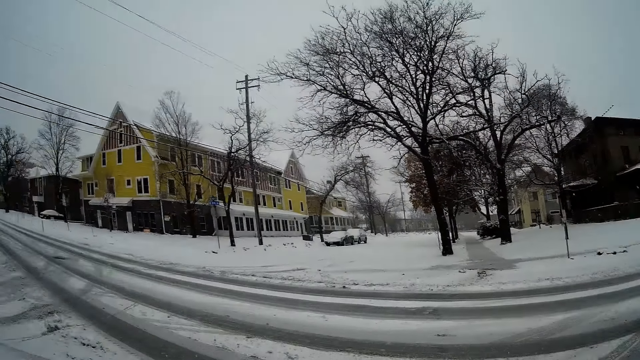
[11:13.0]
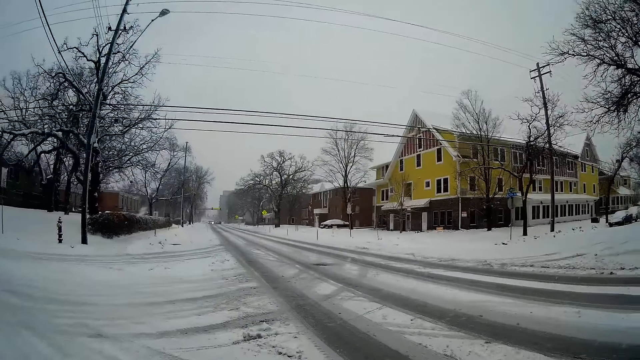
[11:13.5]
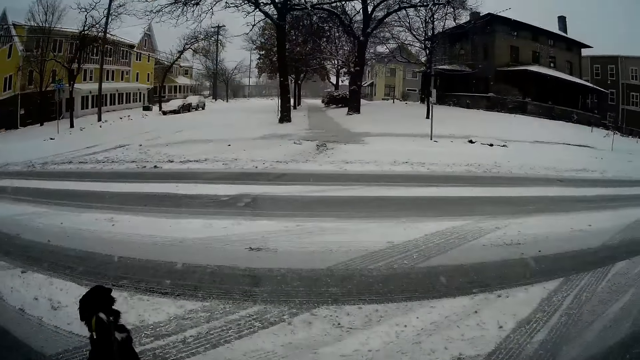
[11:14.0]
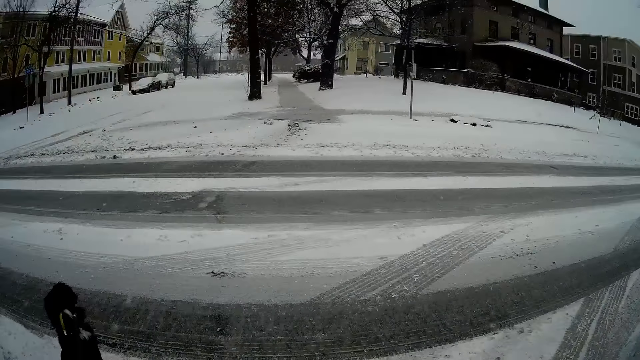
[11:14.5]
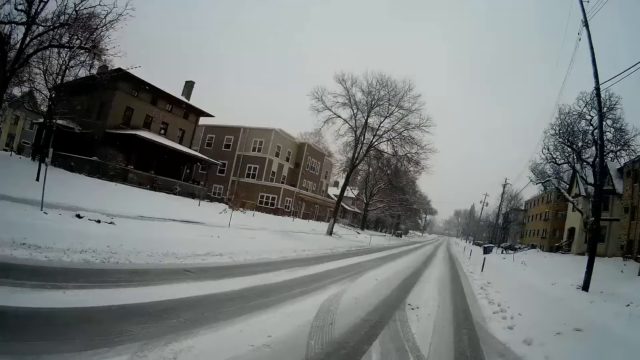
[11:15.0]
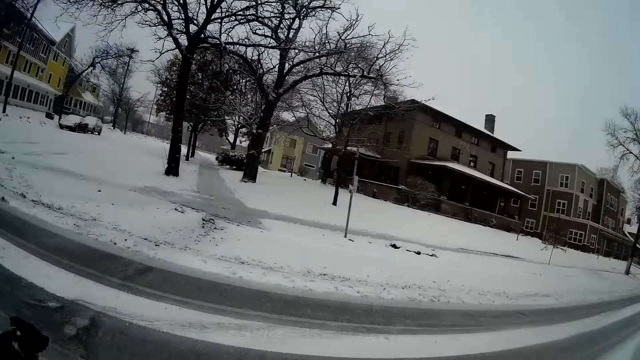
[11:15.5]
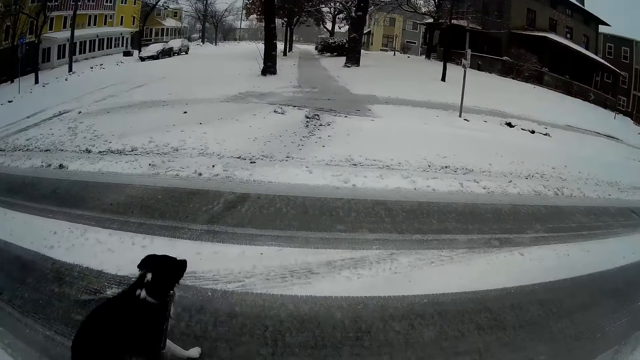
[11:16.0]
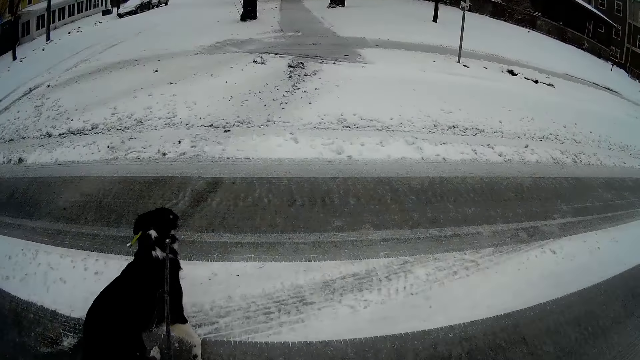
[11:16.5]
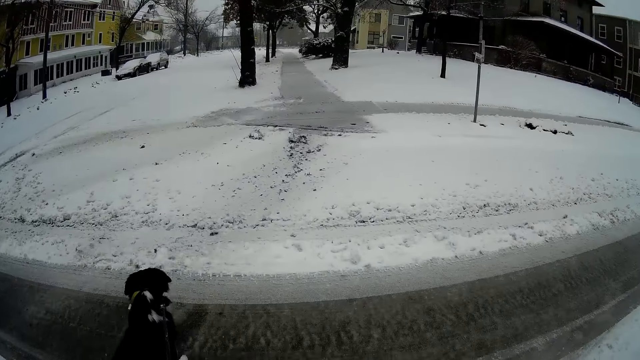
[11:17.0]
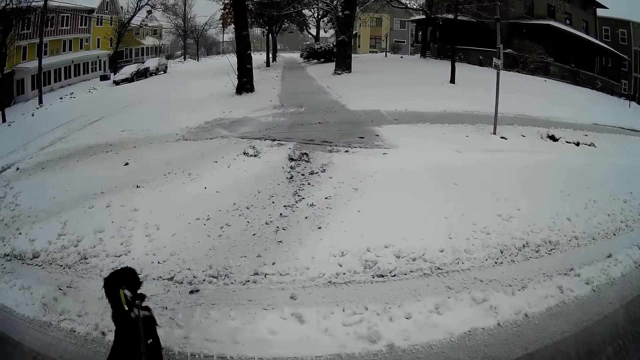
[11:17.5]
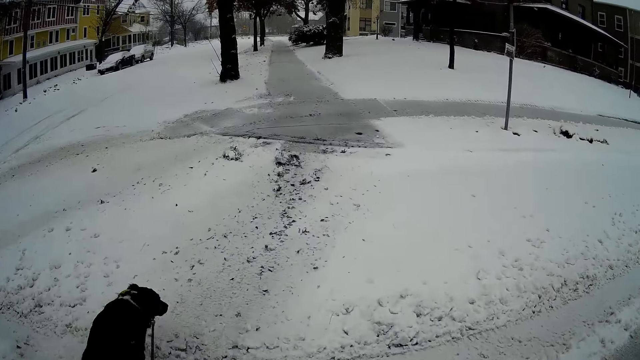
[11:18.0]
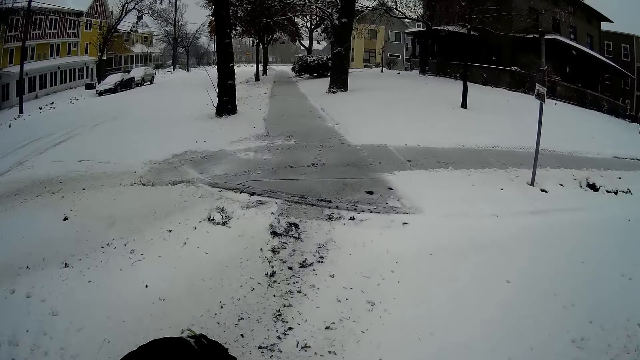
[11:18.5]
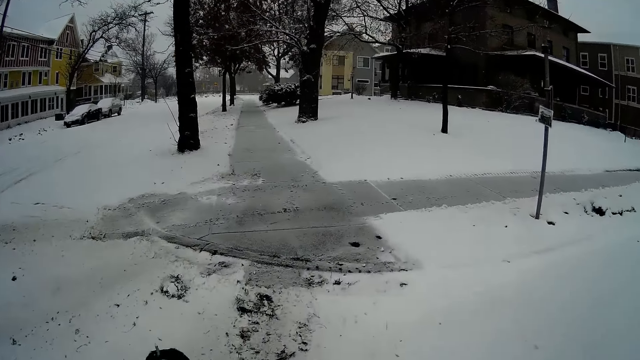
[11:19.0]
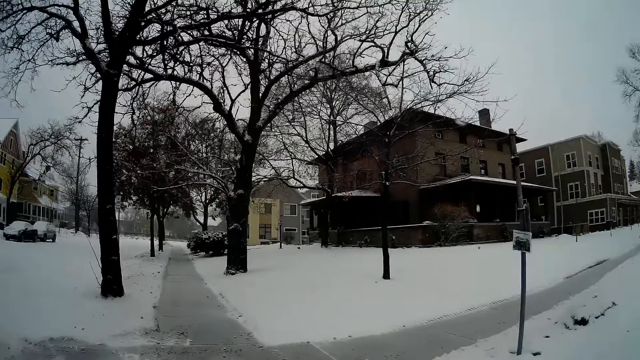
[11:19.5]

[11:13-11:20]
The camera wearer crosses a snow-covered road with his dog.

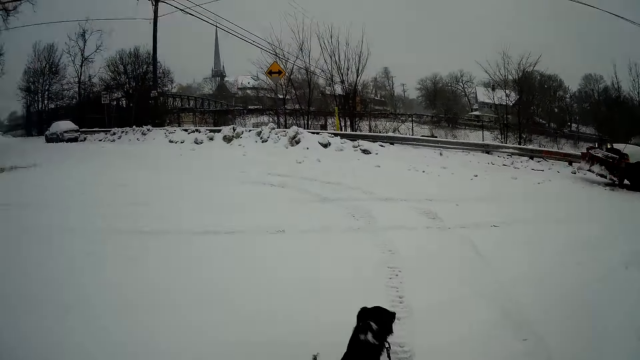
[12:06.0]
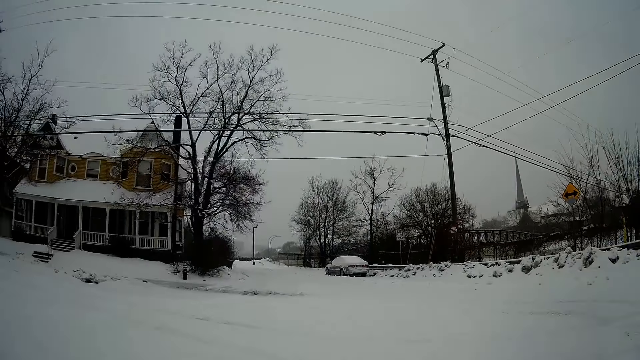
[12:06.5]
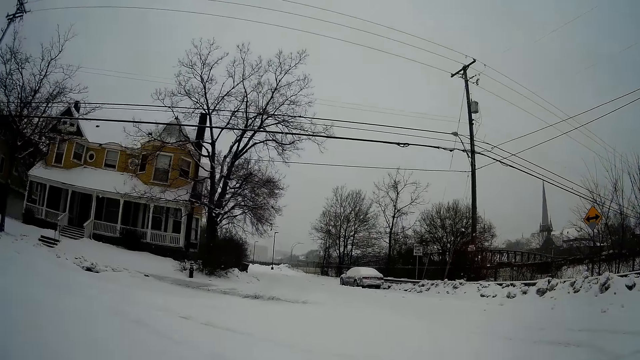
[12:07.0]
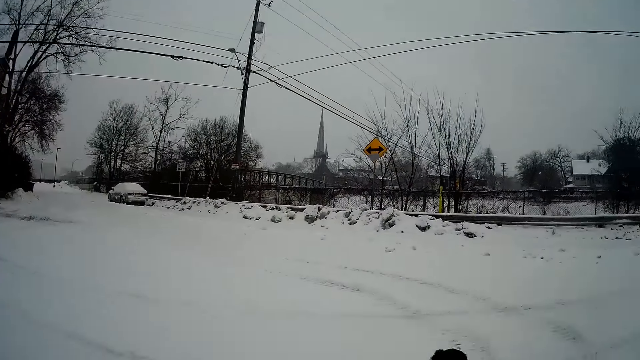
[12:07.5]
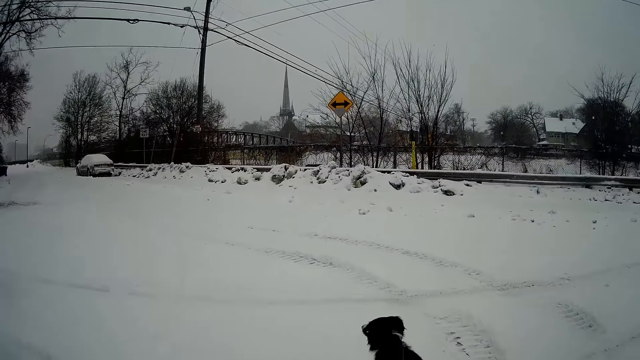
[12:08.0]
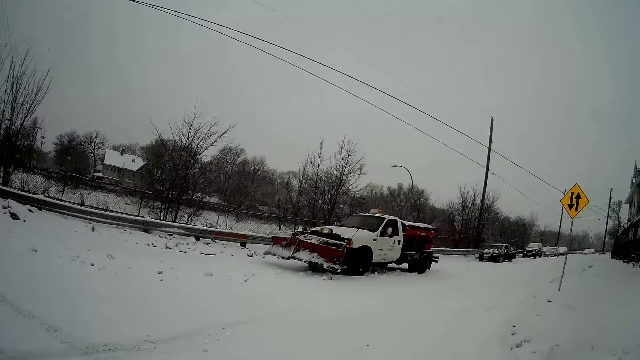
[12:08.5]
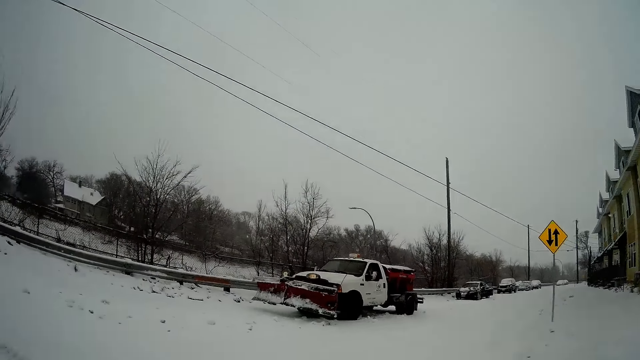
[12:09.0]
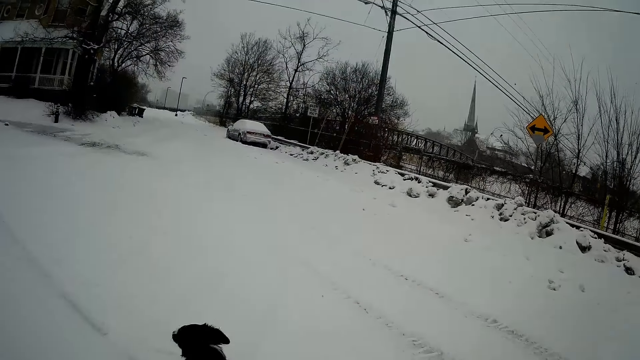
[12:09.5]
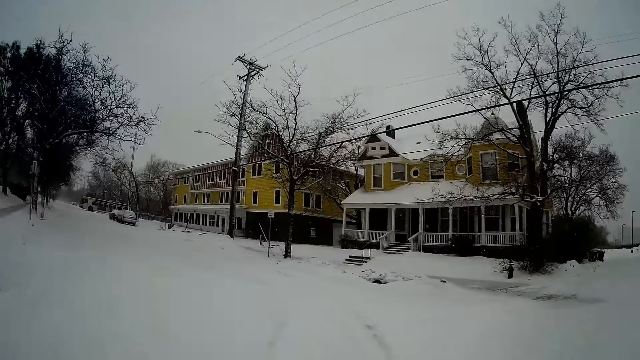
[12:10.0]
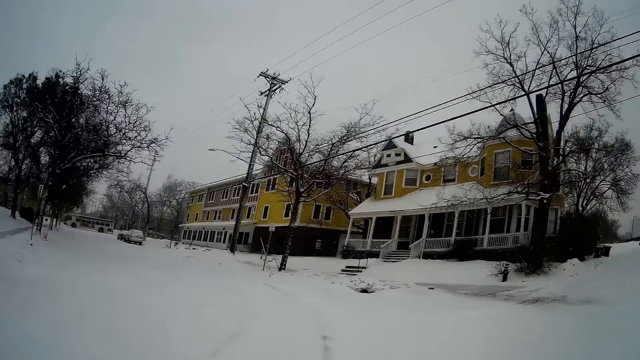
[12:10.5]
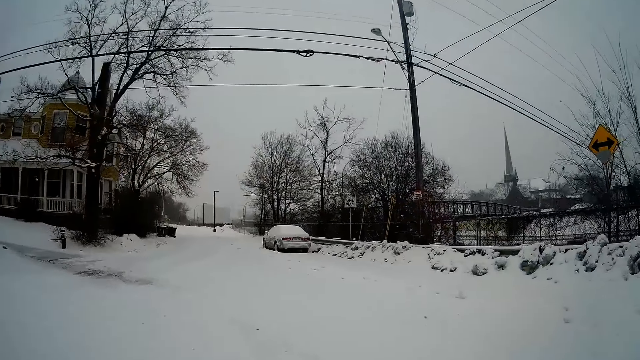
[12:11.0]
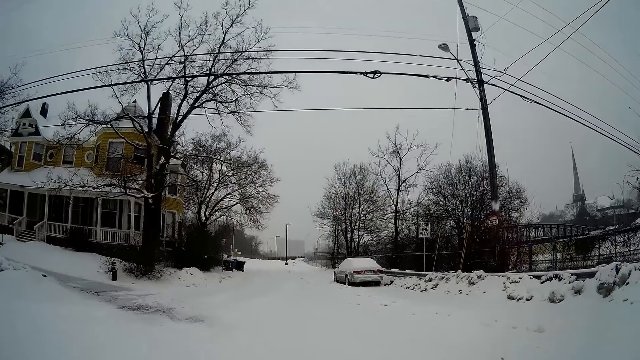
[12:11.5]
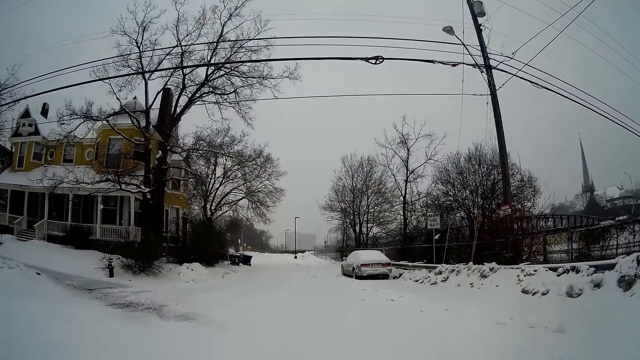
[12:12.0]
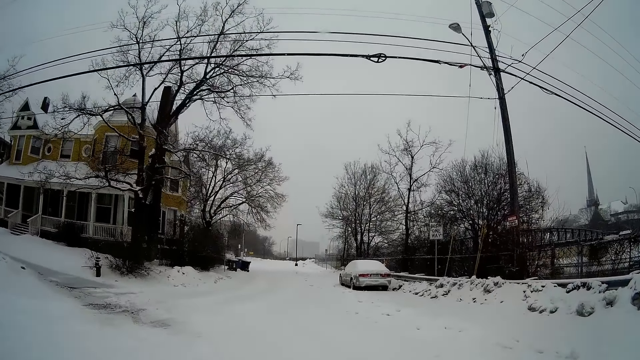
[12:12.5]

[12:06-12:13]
The camera wearer turns to a road on his left.

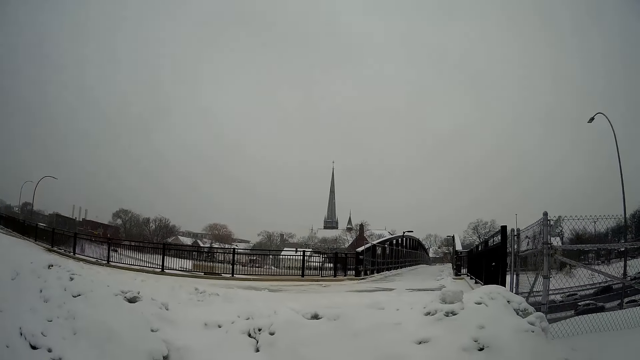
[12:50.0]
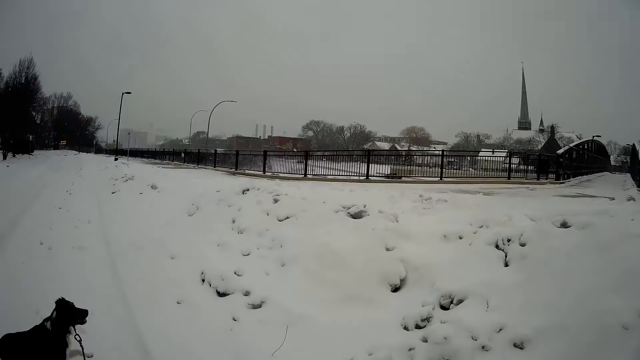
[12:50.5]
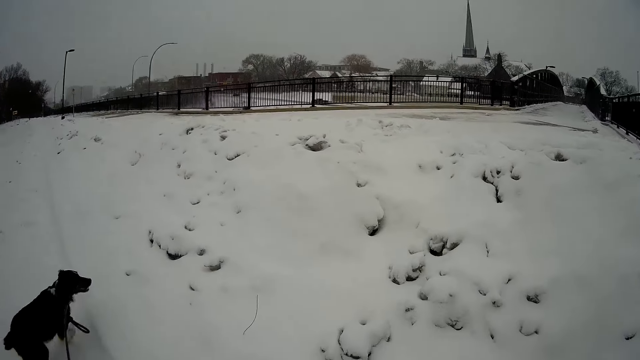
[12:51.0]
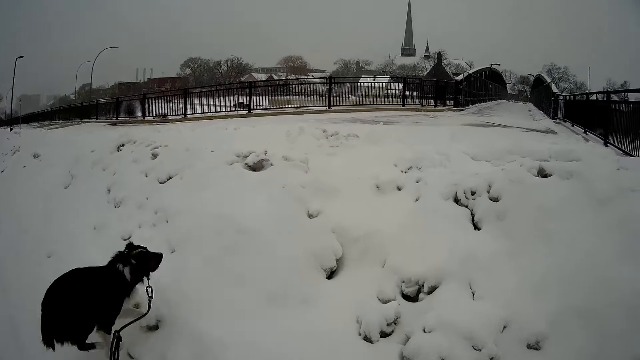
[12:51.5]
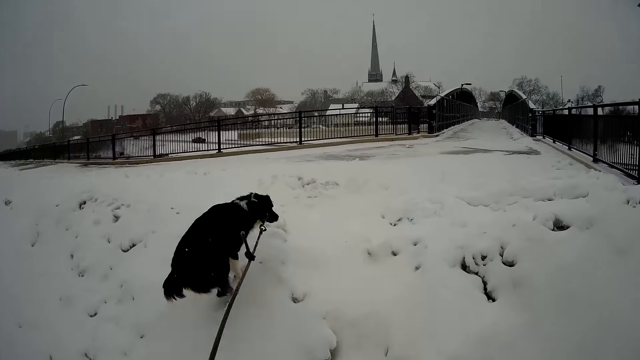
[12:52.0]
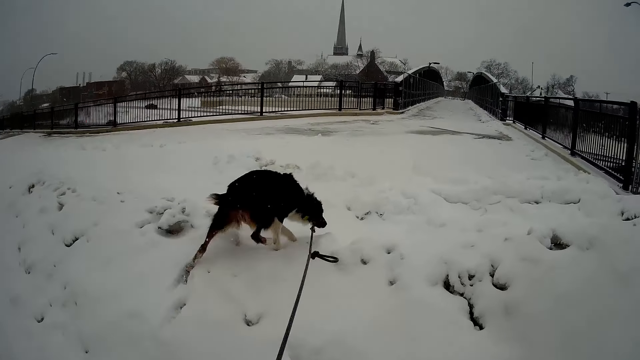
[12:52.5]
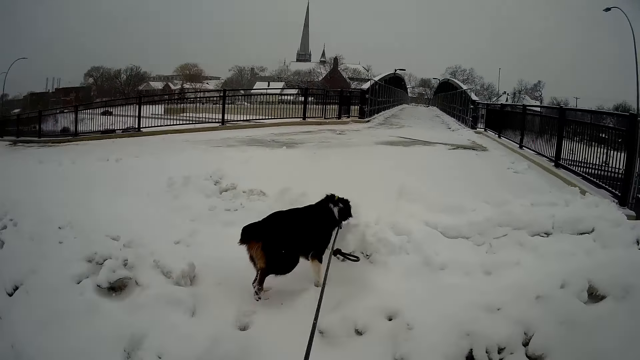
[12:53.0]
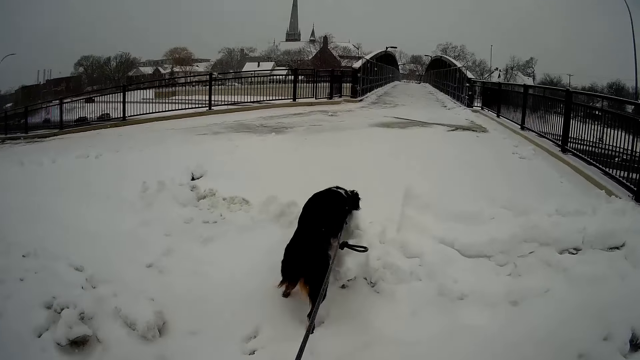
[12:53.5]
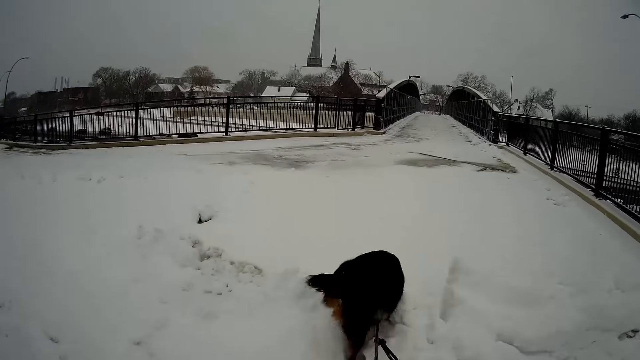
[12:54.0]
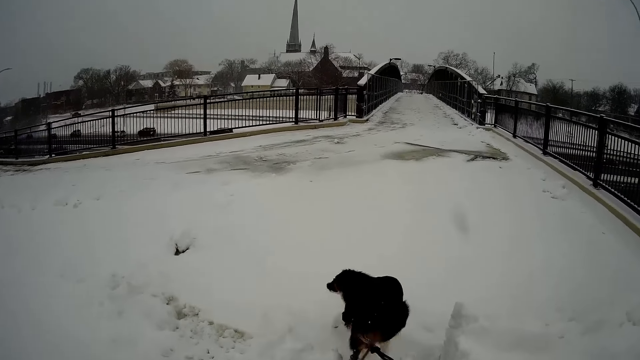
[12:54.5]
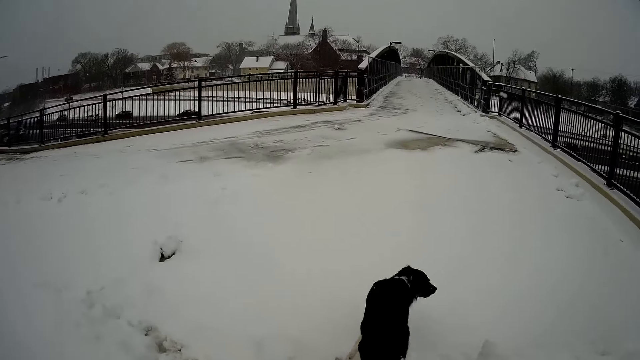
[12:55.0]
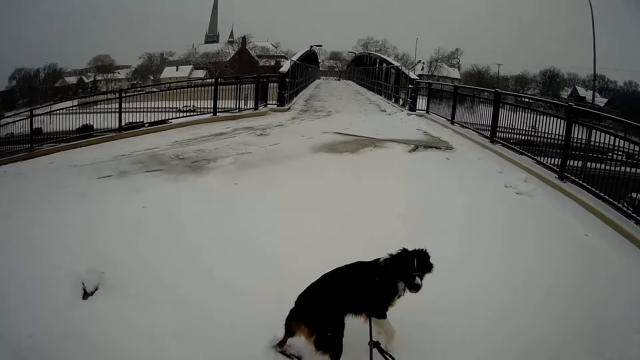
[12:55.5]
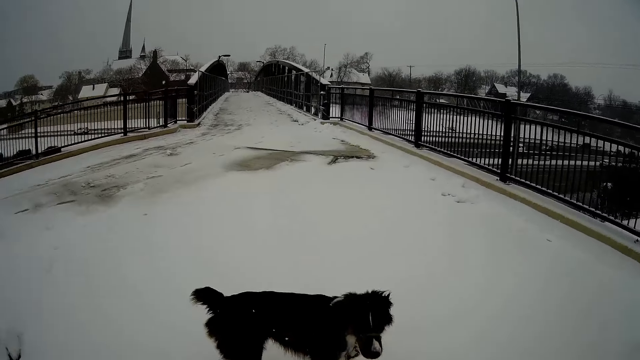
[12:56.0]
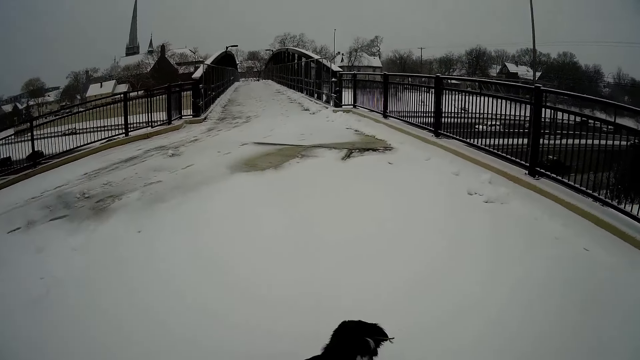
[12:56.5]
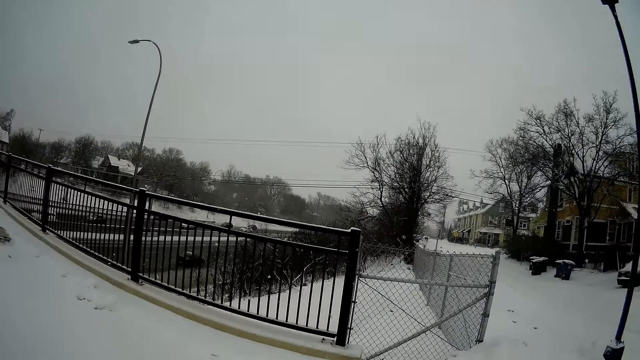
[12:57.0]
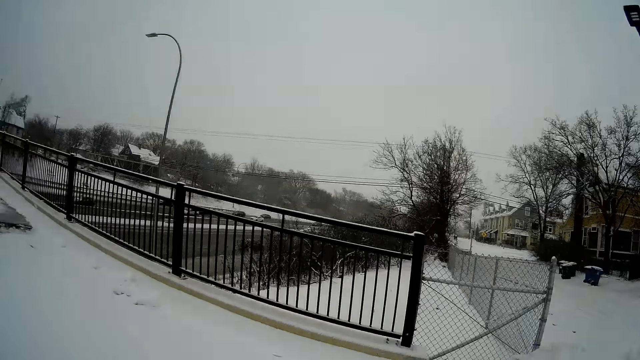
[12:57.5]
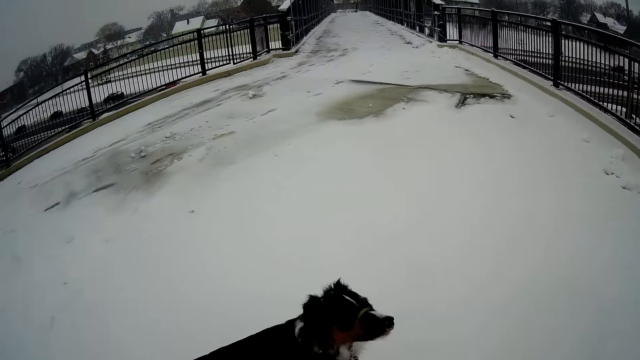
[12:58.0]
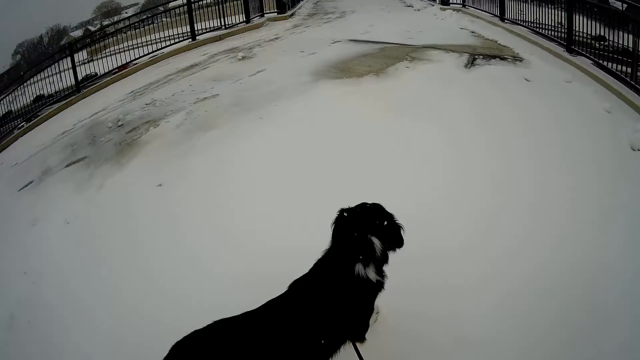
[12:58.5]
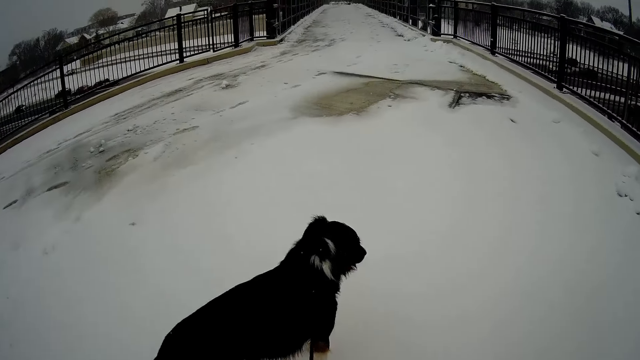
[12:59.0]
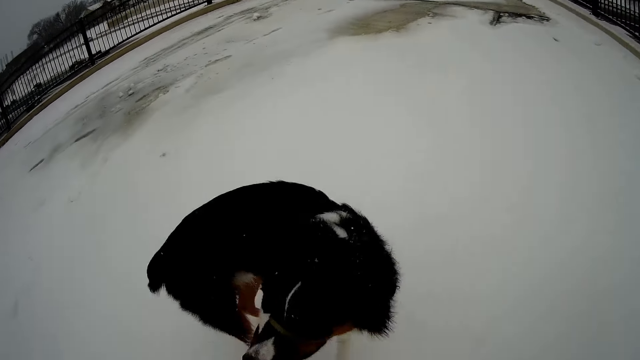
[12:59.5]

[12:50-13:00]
The camera wearer turns to a road on his right.
